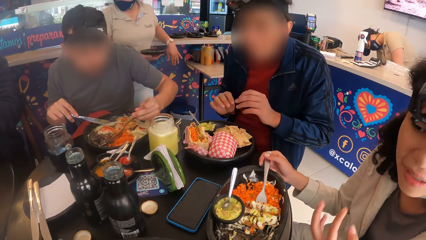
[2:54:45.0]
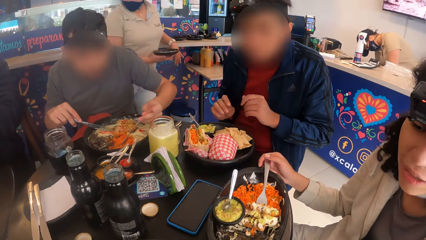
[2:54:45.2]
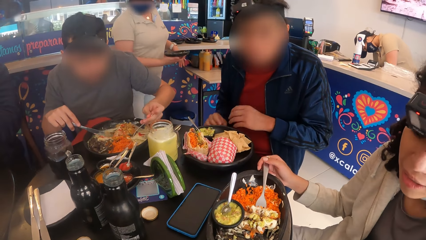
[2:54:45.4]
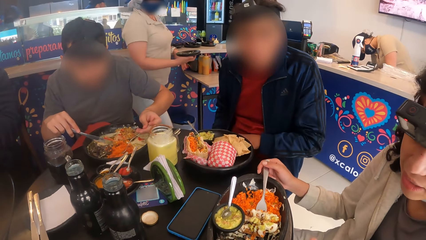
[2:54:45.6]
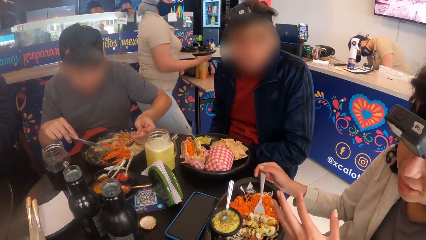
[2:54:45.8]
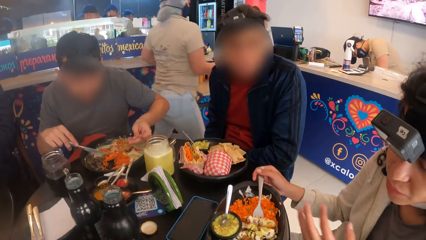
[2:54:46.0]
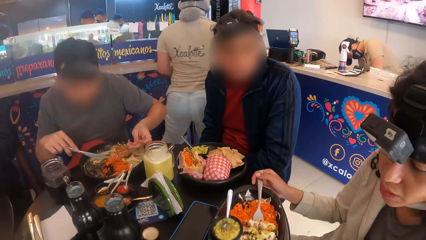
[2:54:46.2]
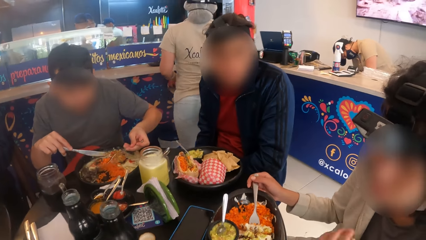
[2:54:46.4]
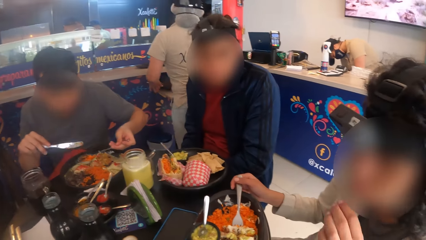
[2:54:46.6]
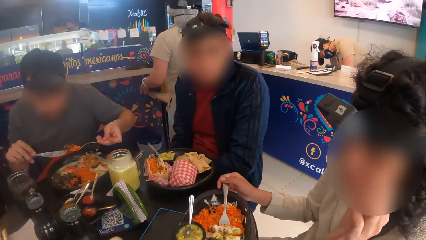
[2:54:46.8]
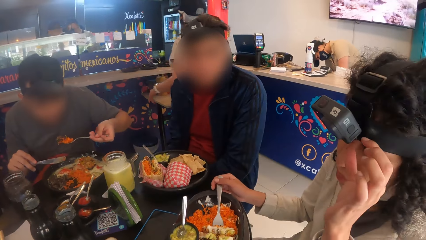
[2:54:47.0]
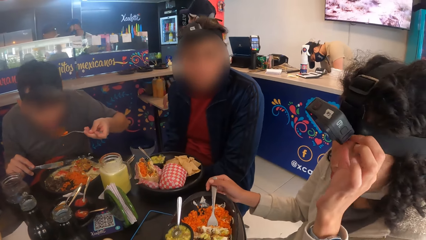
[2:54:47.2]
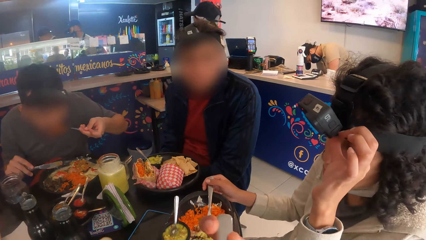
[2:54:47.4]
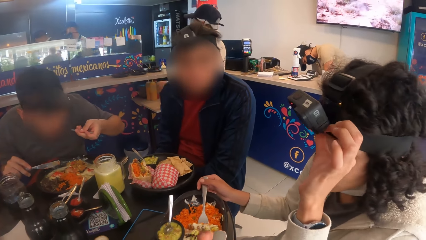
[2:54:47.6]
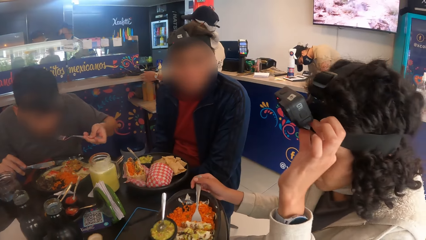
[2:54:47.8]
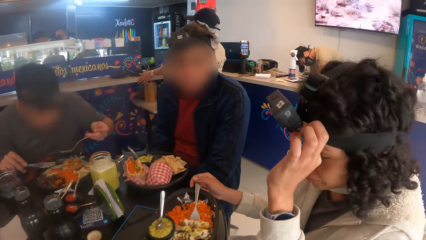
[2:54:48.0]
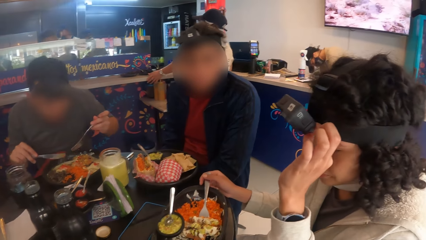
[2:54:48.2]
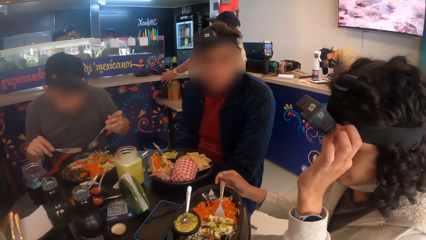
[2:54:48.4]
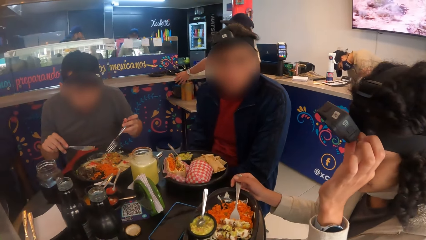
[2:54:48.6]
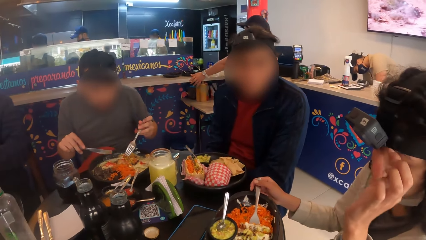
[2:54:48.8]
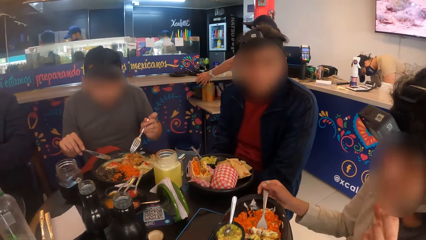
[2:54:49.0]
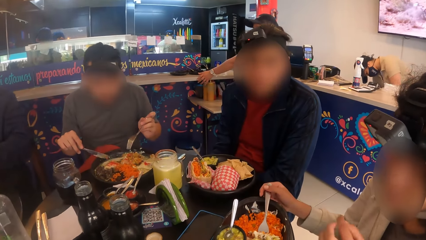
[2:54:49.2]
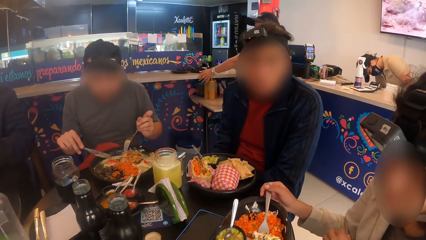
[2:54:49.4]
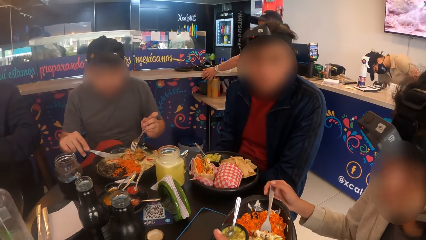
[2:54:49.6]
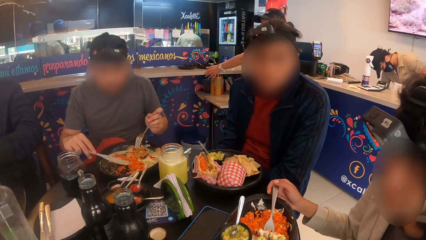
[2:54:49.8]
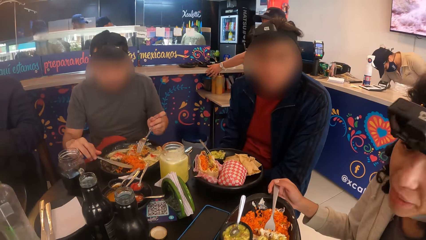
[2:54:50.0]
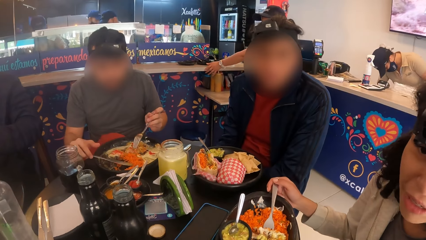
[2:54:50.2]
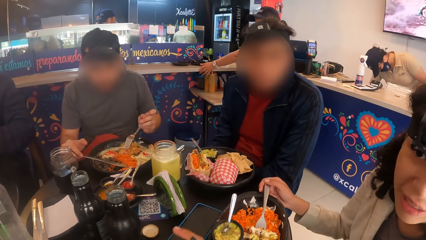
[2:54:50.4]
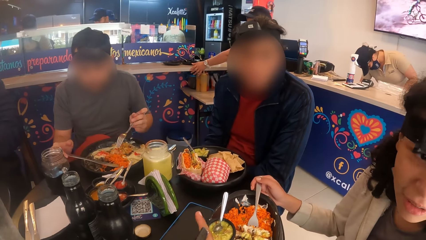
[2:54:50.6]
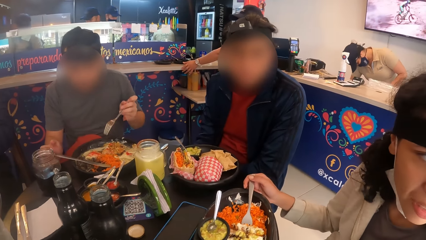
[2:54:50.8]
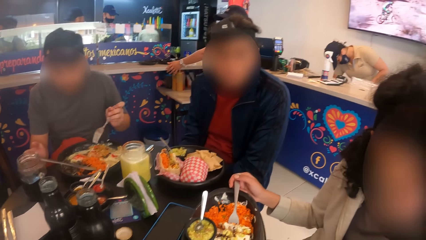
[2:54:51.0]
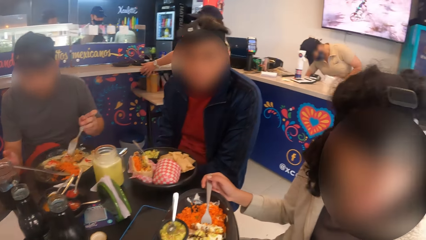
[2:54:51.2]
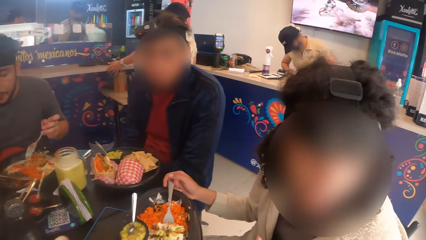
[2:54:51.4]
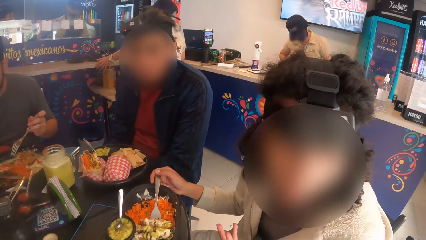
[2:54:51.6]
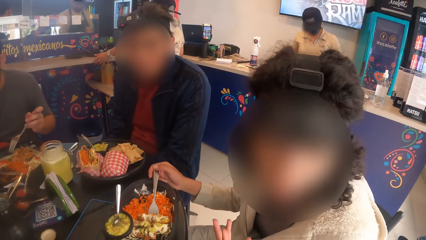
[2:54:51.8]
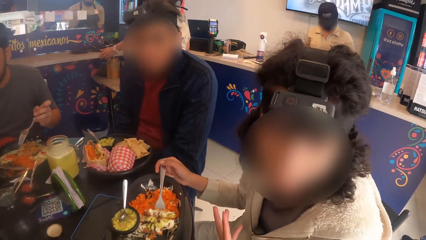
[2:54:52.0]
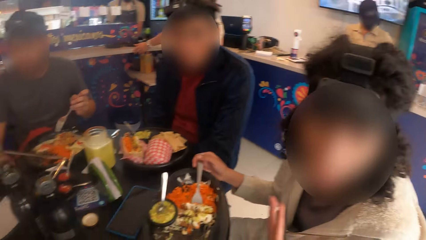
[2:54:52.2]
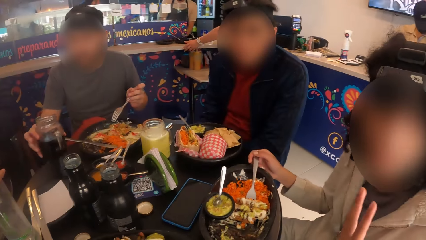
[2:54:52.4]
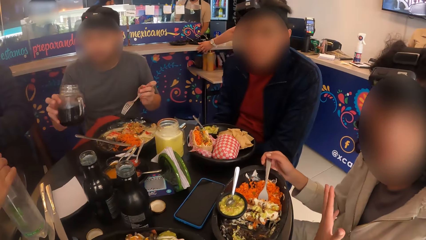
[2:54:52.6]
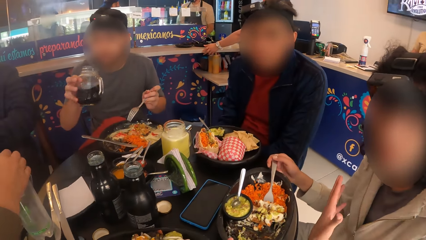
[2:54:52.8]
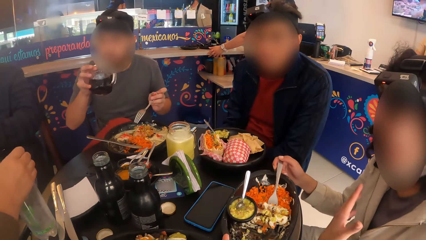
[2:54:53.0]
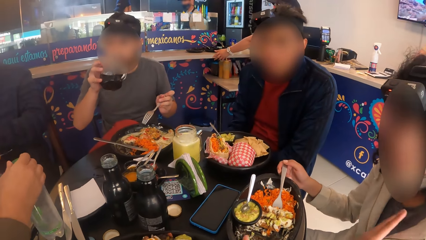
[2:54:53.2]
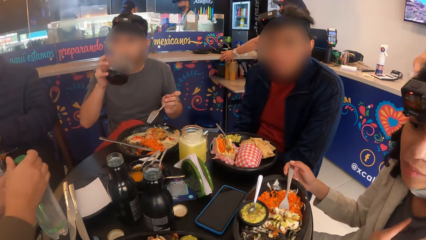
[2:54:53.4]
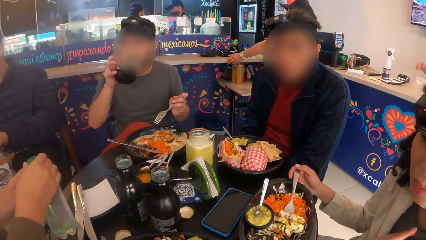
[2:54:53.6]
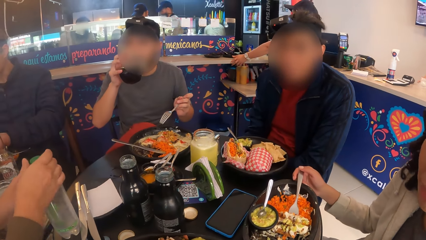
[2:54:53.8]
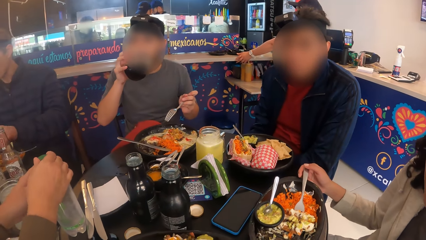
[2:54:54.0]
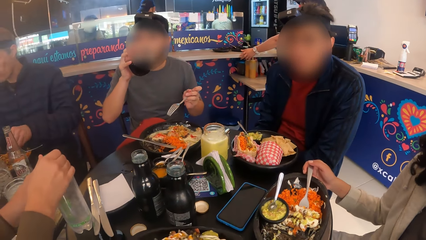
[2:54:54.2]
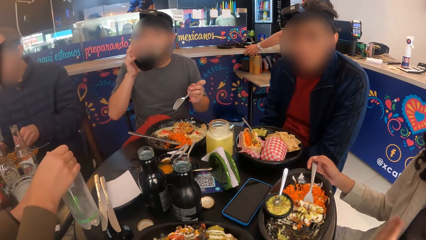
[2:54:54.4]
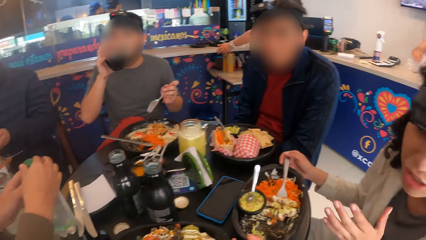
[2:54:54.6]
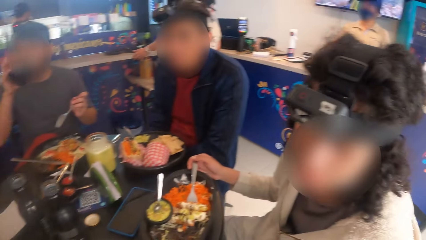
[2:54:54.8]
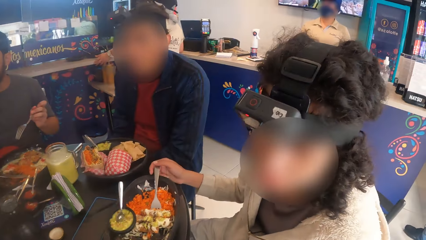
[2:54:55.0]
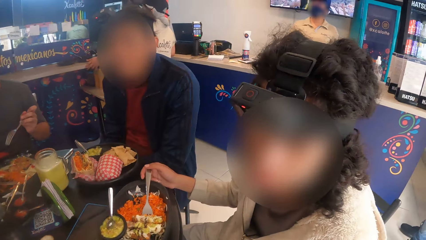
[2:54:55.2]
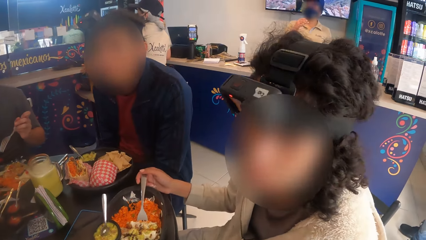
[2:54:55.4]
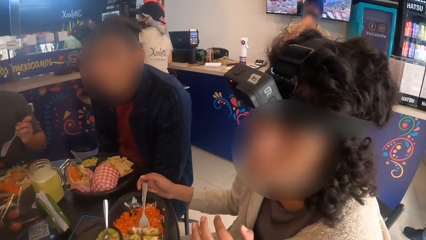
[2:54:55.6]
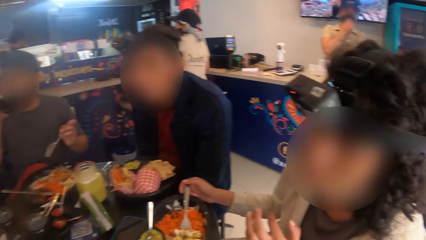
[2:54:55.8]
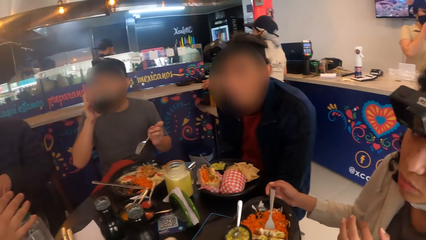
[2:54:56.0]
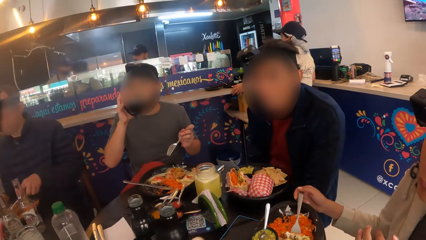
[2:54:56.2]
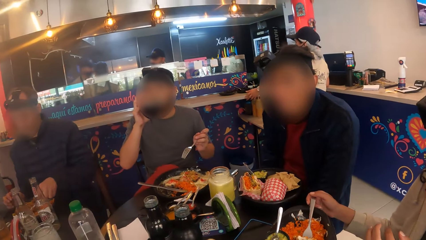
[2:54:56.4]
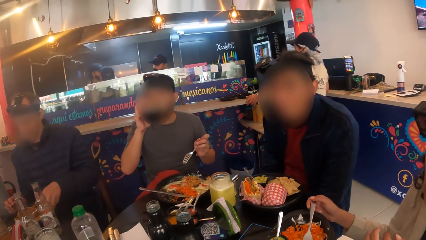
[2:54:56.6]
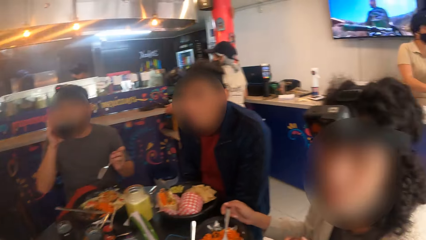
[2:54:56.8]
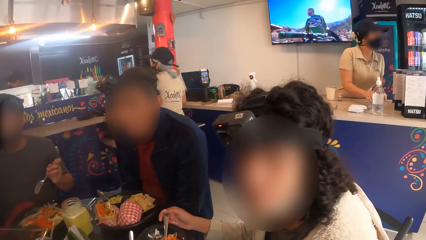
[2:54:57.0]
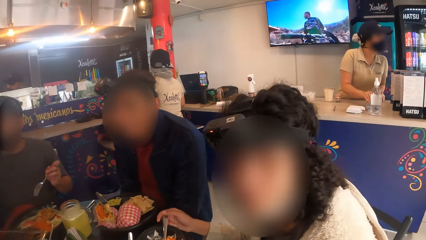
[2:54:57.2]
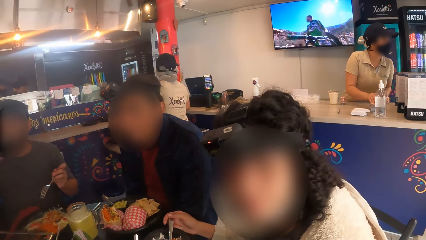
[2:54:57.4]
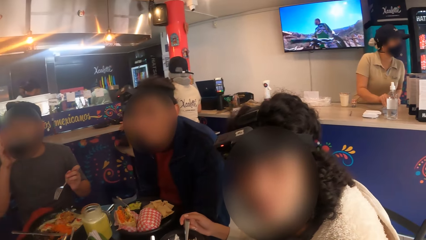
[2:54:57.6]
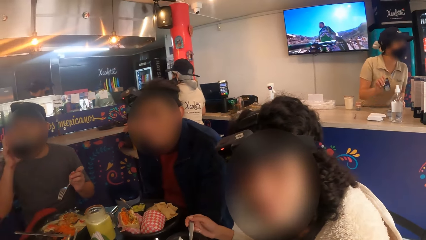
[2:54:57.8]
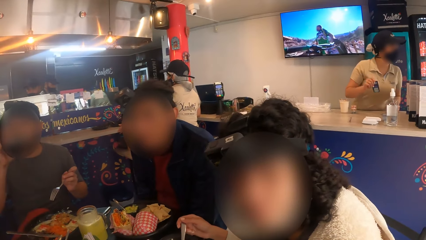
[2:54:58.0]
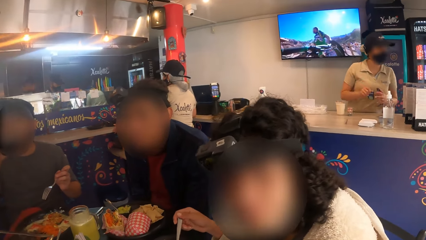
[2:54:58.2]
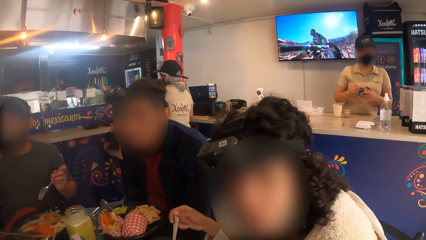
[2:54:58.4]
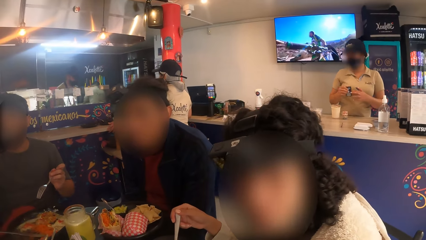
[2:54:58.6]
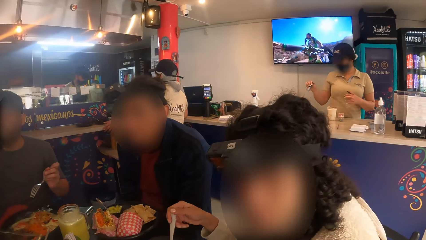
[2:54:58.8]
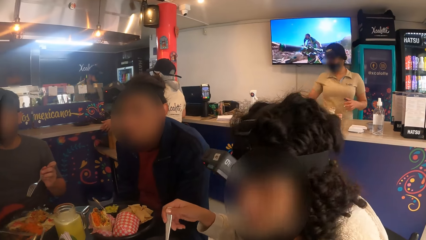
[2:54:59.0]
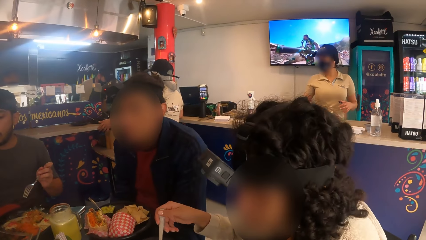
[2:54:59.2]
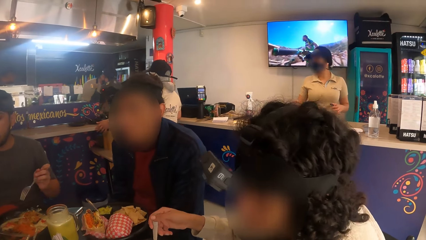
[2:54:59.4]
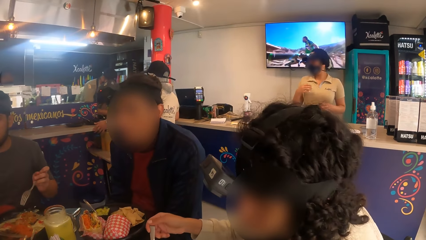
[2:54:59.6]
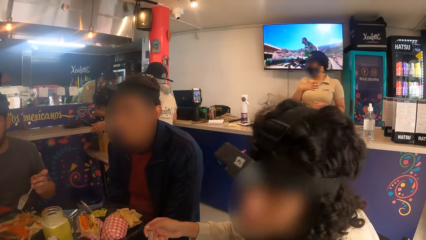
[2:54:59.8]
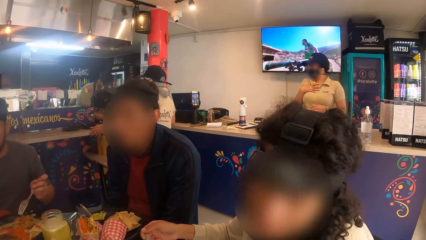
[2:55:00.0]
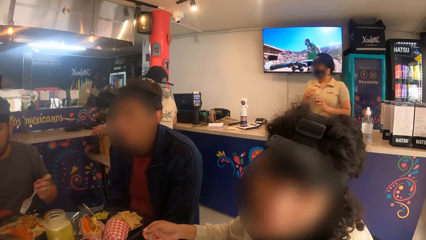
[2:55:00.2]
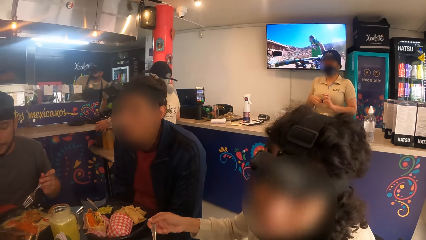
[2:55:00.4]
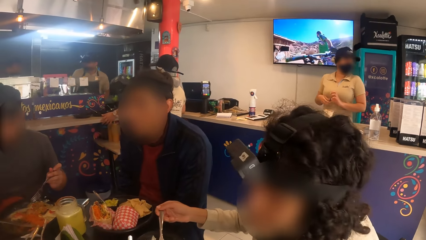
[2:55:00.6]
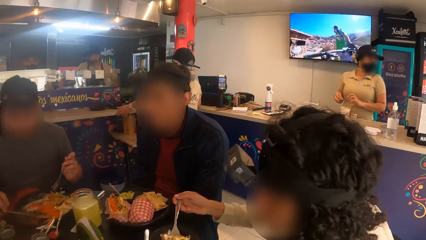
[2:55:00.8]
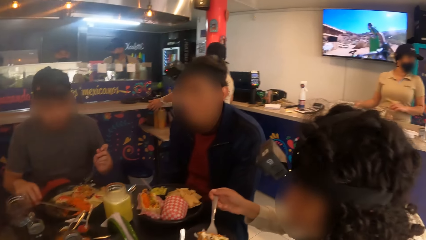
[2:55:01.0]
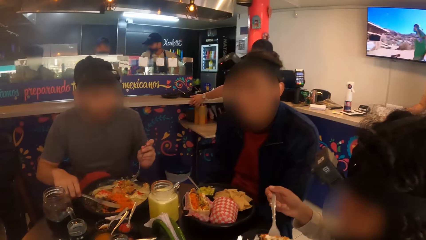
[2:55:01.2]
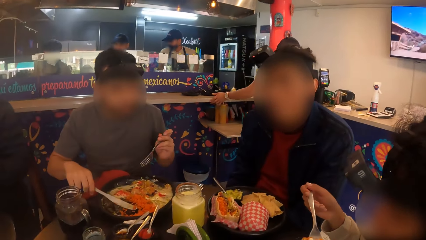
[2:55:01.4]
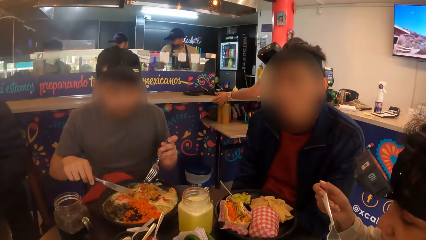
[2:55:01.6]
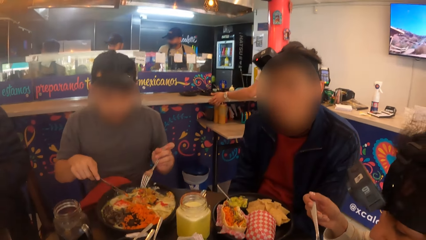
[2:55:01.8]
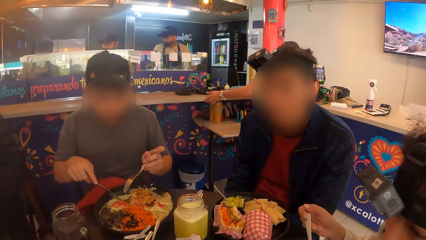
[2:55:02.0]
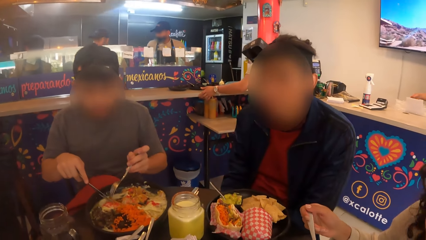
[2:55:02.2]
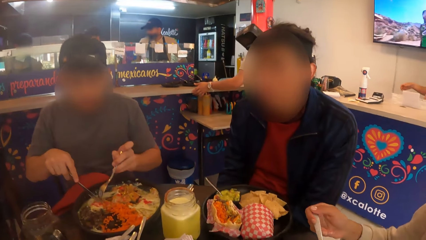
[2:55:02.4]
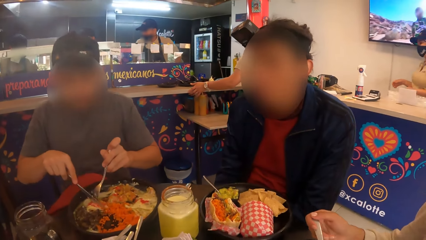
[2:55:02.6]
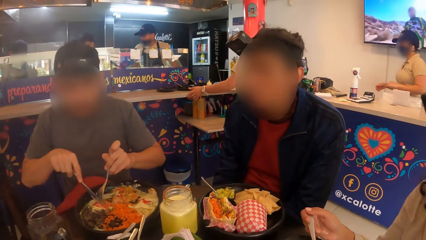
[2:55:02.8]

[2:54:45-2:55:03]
The woman adjusts her head camera with her left hand. The man drops the knife on the plate with his right hand and picks up the cup with his right hand. Another woman opens a bottle with her right hand. The man drinks from the cup in his right hand. The man eats spaghetti from the plate with cutlery in both hands.
